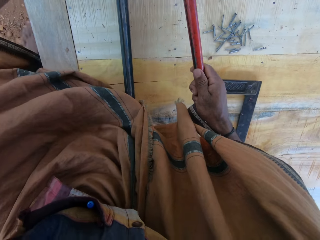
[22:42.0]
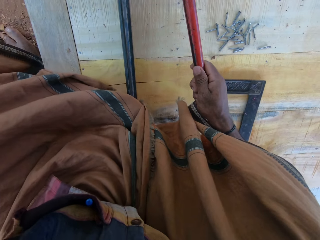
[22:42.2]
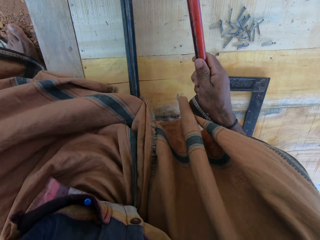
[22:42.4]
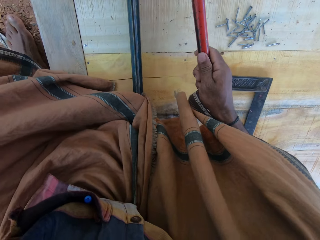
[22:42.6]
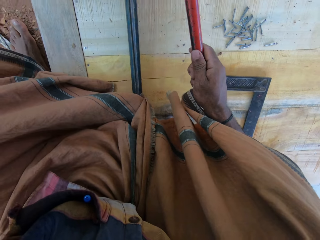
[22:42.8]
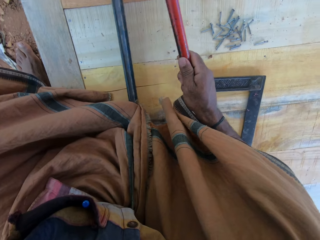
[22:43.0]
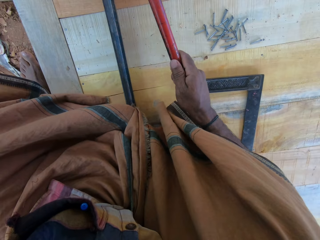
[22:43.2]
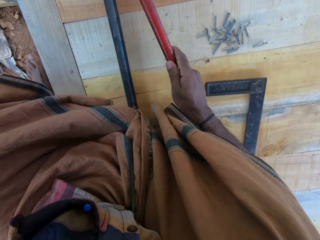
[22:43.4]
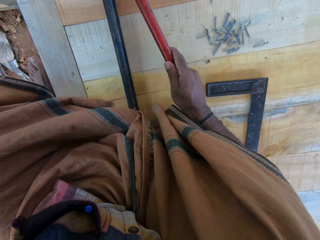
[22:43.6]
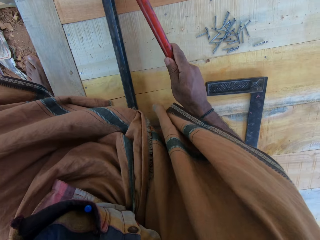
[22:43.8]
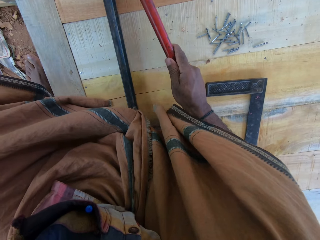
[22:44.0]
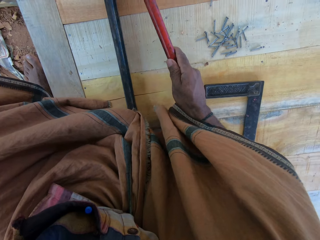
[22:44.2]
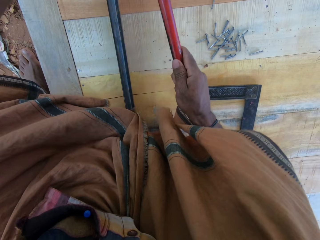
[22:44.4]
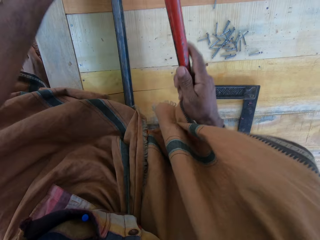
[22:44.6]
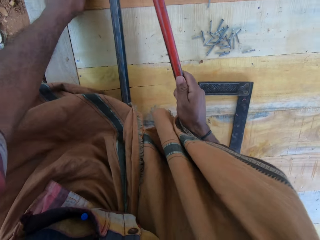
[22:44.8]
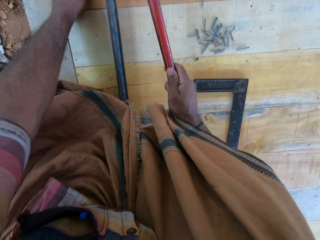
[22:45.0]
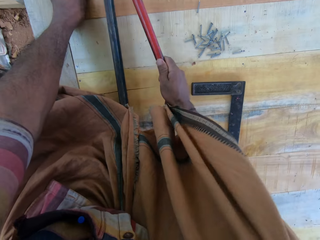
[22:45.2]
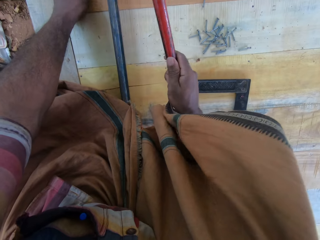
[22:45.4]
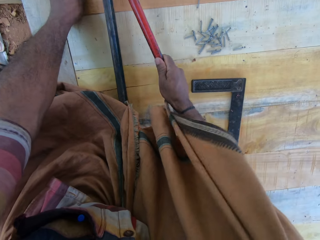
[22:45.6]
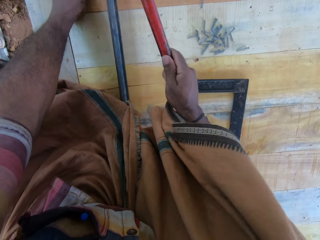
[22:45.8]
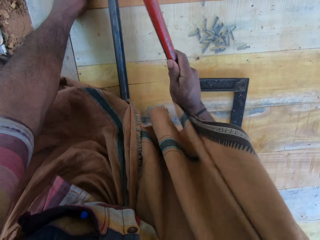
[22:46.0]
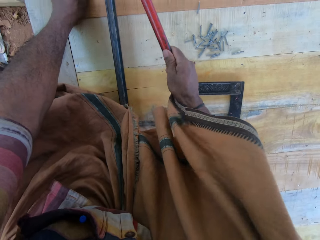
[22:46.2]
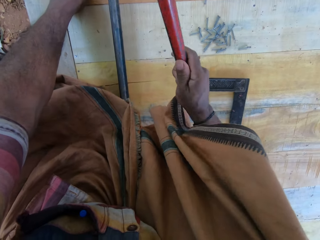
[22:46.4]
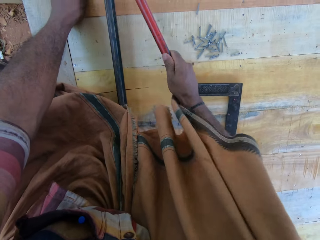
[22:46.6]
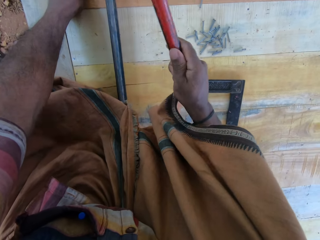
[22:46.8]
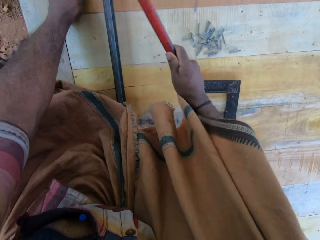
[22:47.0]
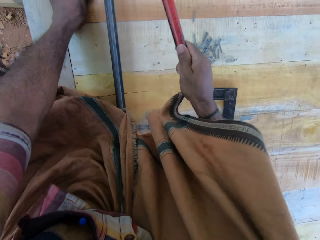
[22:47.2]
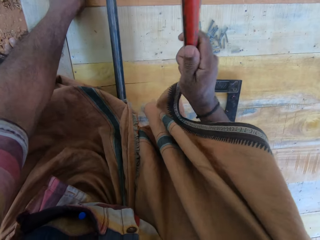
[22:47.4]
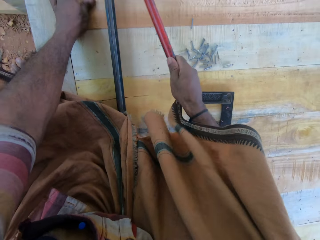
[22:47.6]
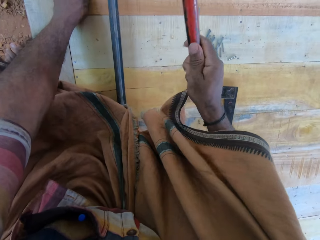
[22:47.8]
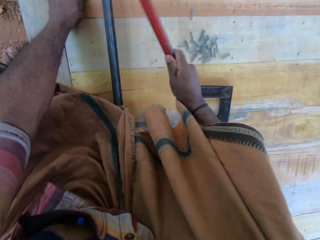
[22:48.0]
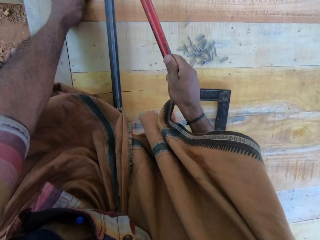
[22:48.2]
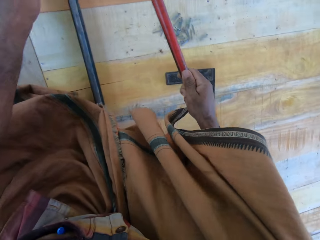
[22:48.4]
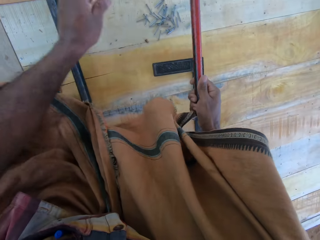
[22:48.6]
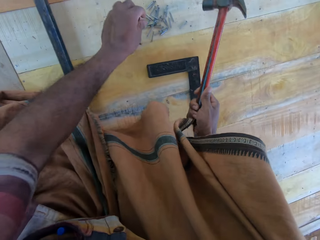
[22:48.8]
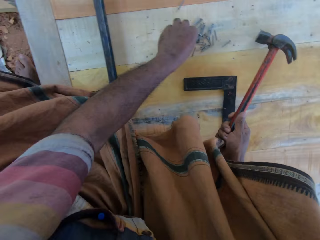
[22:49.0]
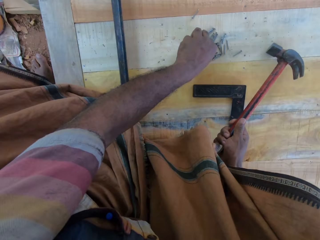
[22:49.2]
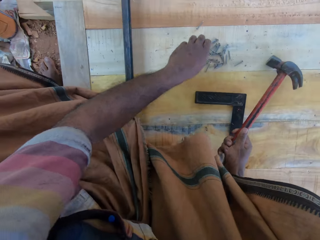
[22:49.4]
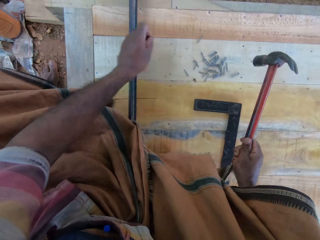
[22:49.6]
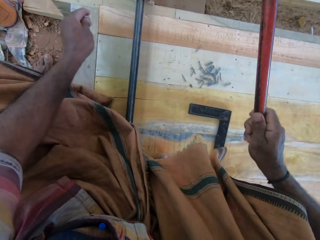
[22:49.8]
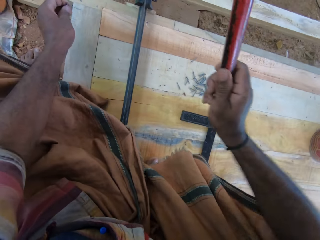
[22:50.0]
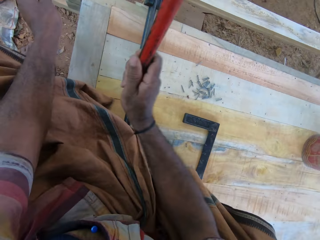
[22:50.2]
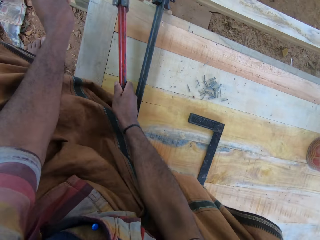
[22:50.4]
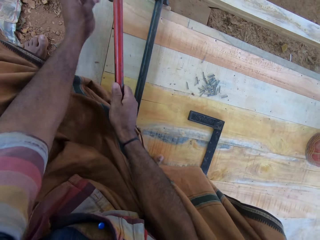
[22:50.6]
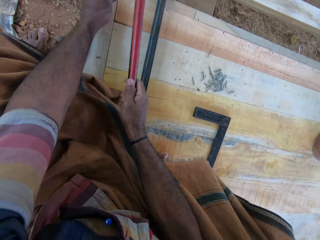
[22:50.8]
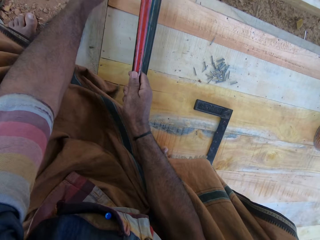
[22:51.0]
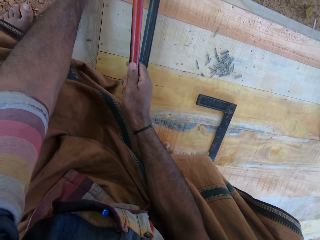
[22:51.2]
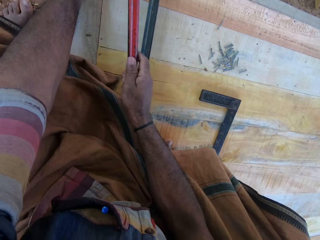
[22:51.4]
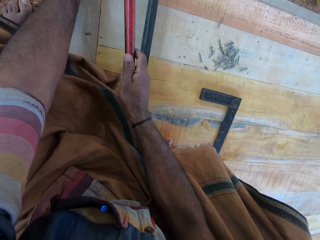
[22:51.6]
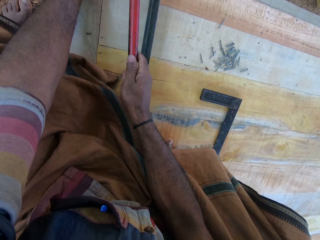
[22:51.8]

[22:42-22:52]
The camera wearer hits the nail in the wooden structure with the hammer. They hit a nail in the wooden structure with the hammer repeatedly. They pick a nail on the wooden structure. They knock the wooden structure with the hammer.

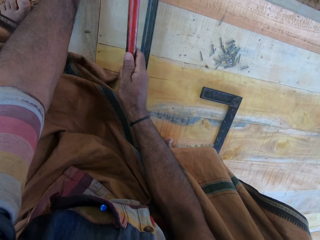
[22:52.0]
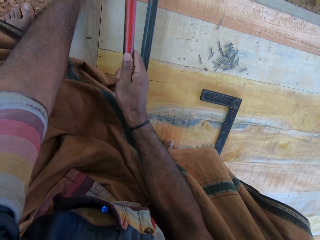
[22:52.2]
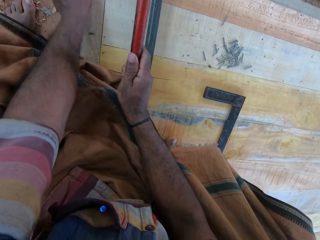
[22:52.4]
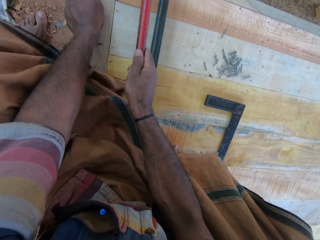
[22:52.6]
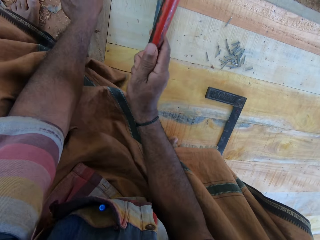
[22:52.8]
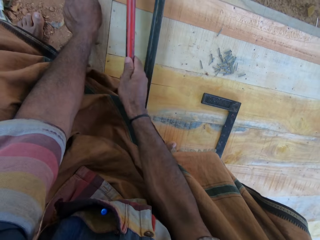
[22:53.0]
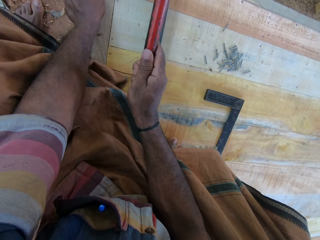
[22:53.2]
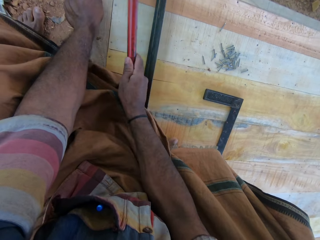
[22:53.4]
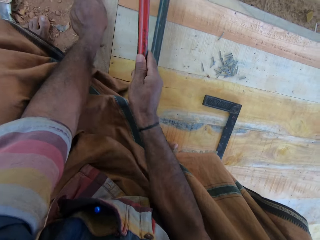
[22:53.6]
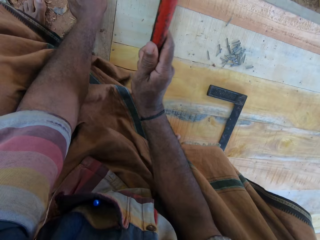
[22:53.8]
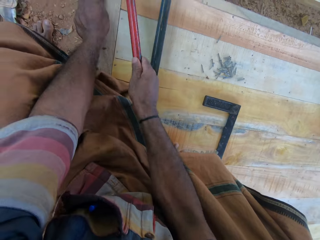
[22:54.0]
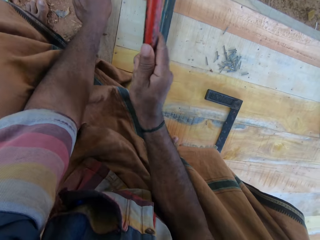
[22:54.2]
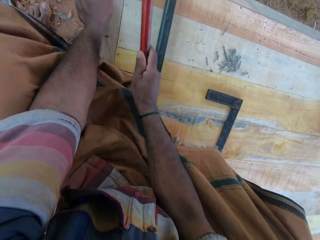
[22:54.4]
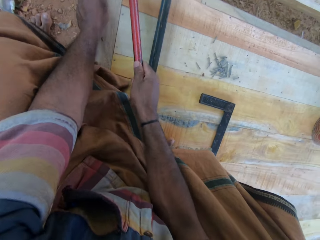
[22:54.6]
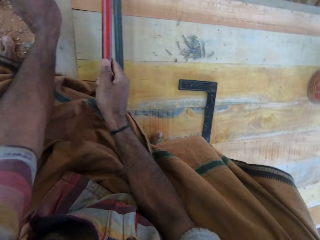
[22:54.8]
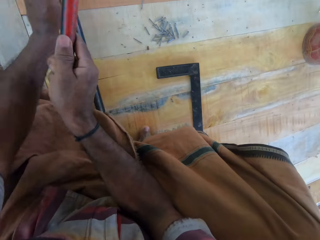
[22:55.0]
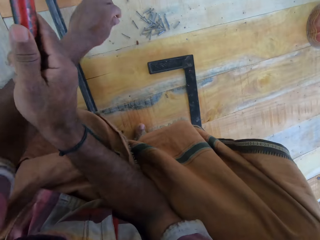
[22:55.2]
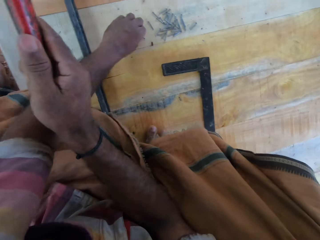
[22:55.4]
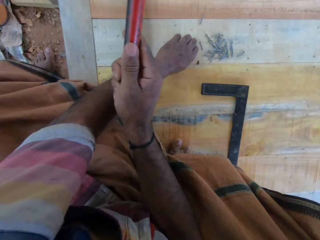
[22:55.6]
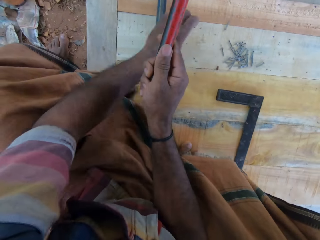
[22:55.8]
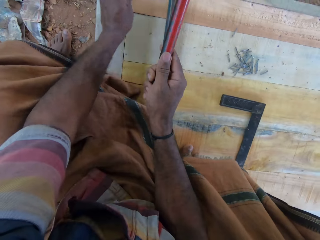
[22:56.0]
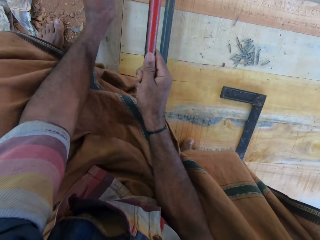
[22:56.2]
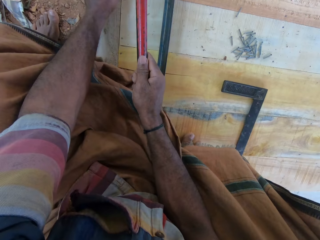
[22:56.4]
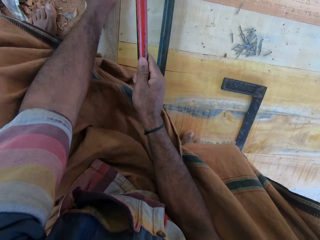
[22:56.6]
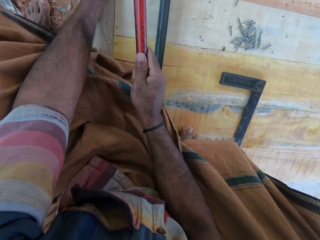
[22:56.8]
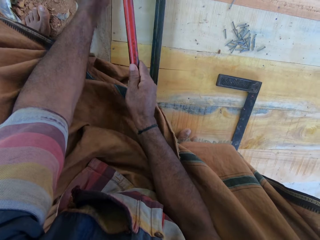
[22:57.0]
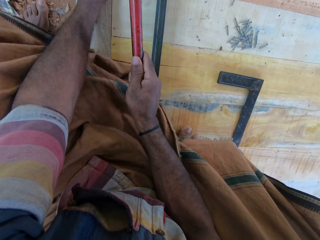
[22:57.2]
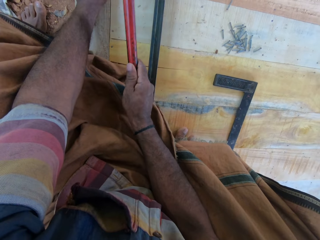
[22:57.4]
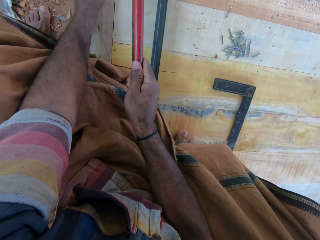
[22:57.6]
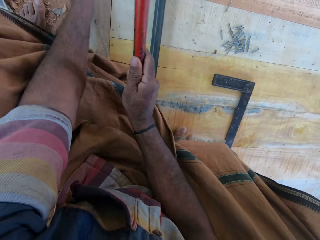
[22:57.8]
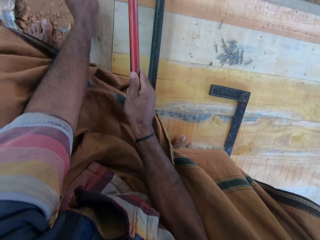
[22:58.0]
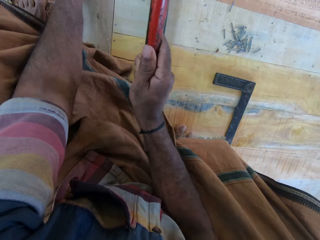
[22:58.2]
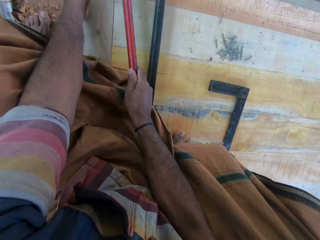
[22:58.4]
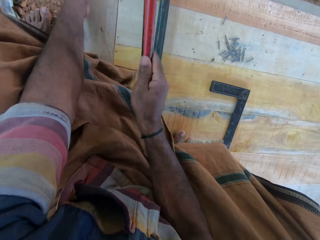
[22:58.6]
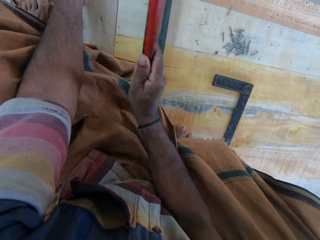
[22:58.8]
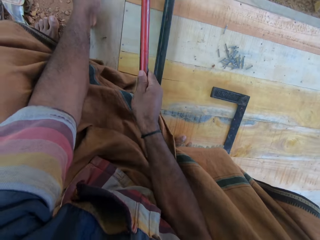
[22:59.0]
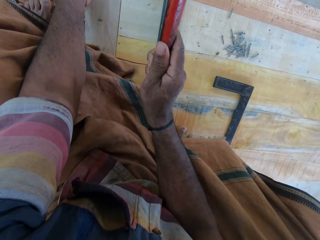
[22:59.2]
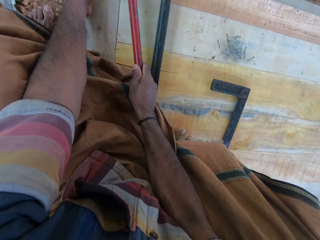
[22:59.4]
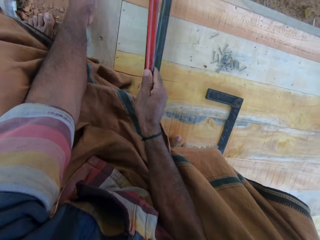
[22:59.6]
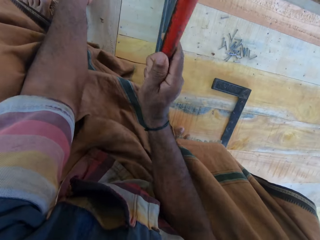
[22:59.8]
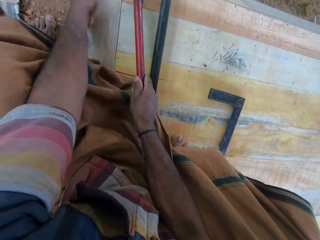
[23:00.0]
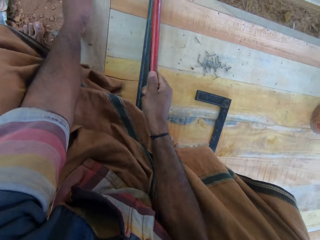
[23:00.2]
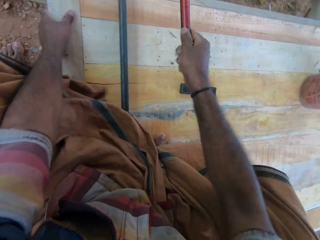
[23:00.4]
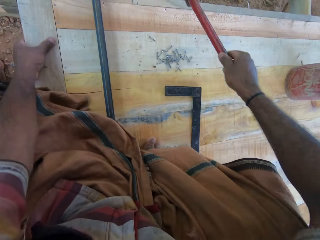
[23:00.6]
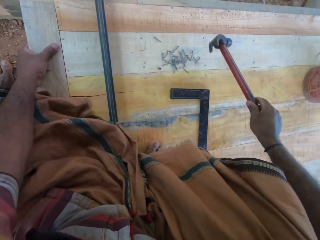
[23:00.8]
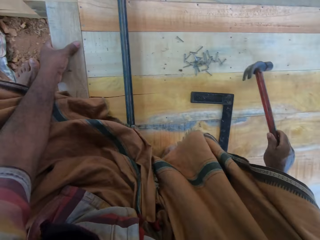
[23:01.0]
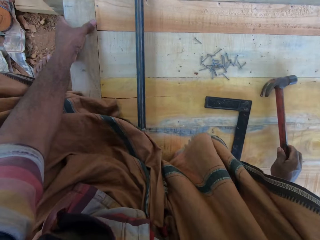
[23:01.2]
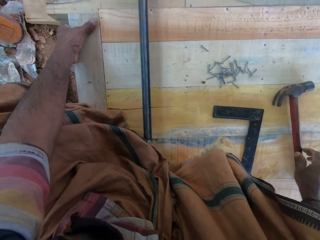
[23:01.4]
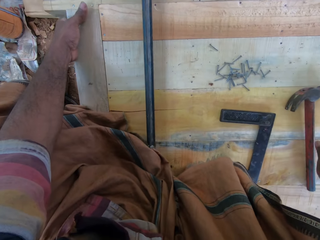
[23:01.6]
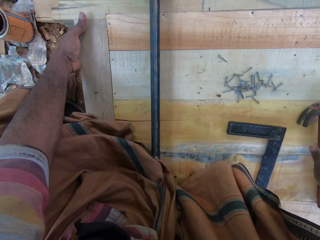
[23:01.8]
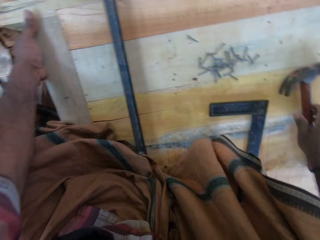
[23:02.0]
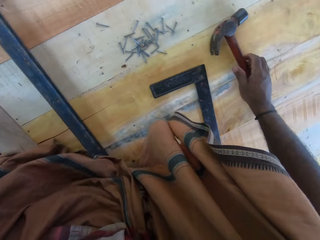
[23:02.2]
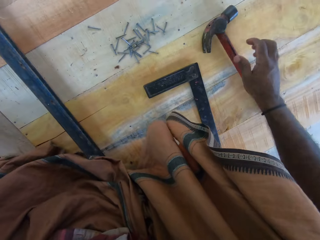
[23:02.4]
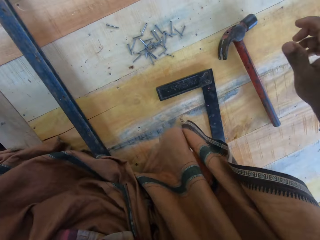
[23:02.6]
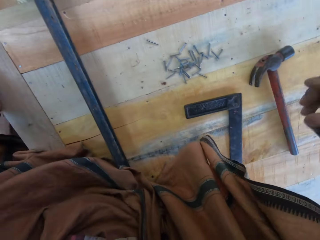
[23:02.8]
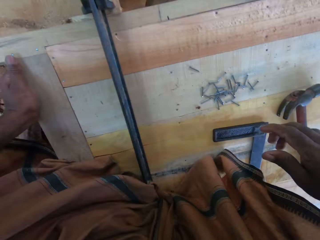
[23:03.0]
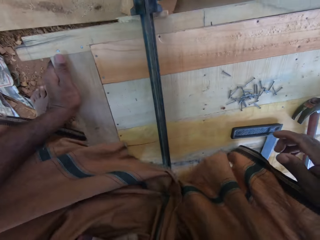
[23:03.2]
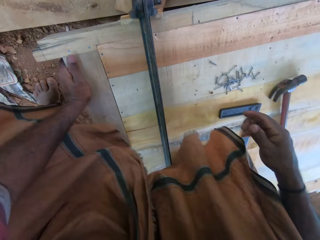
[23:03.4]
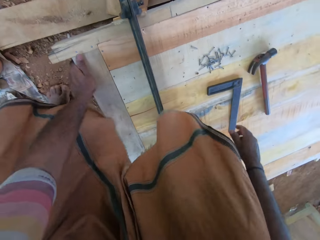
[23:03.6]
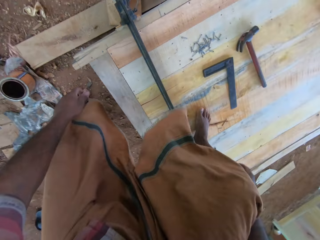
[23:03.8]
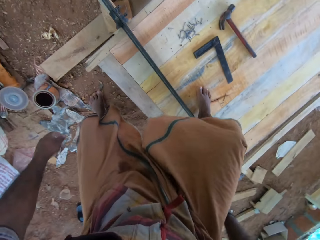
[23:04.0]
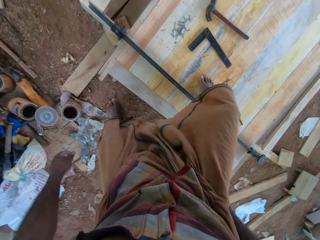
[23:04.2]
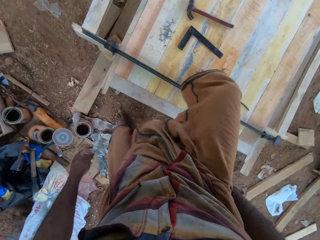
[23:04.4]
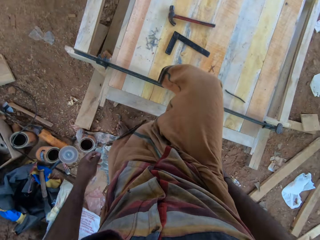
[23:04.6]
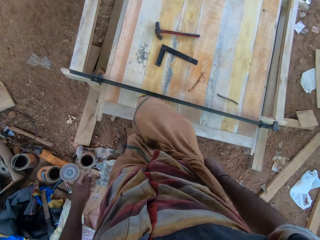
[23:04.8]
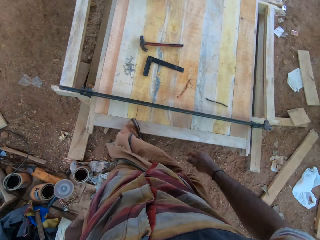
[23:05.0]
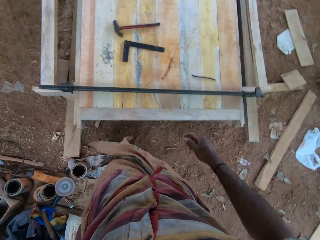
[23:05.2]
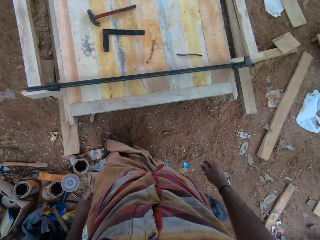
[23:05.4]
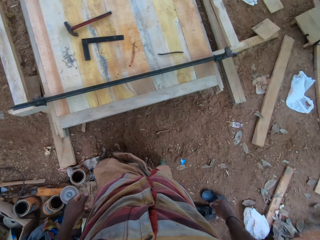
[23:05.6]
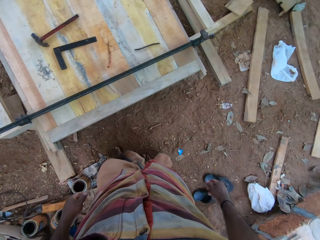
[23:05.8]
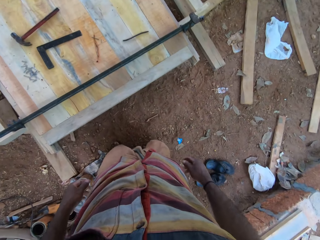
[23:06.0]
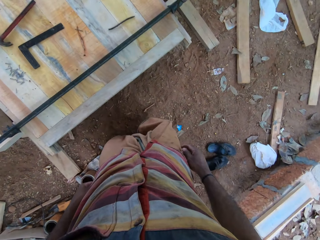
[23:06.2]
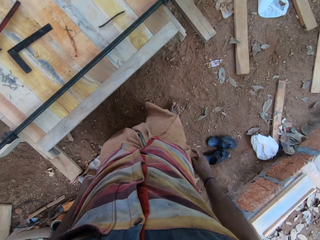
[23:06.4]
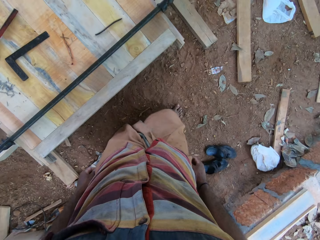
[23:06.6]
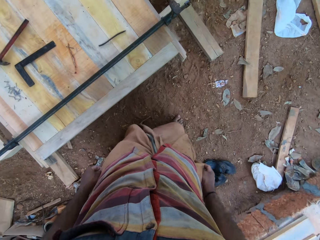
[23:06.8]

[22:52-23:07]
The camera wearer hits a nail in the wooden structure with the hammer. They hit the nail in the wooden structure with the hammer again. They pick a nail on the wooden structure. They hit the nail in the wooden structure with the hammer repeatedly. They put the hammer on the wooden structure. They climb down the wooden structure.
